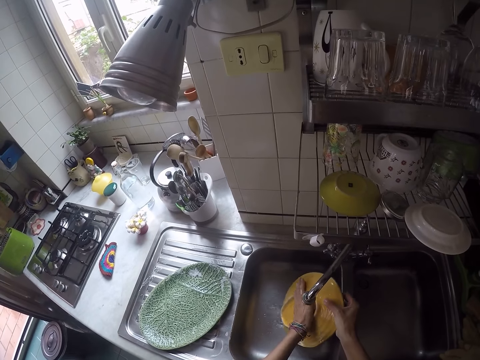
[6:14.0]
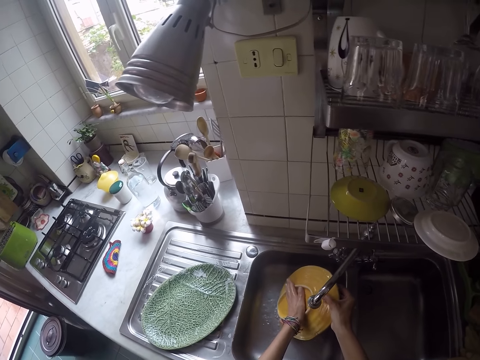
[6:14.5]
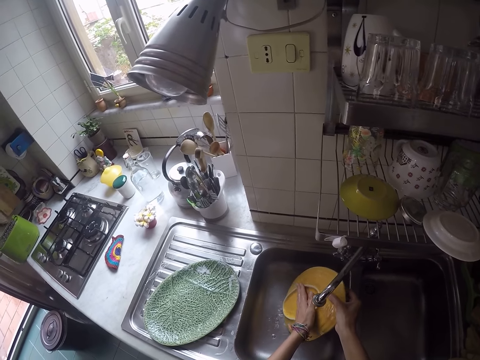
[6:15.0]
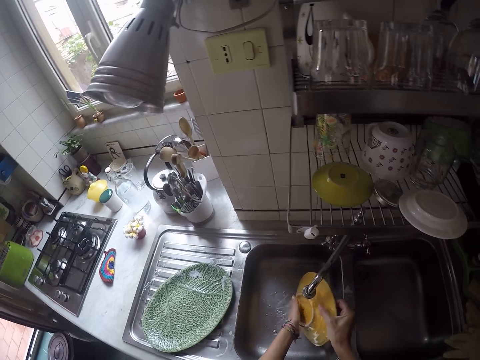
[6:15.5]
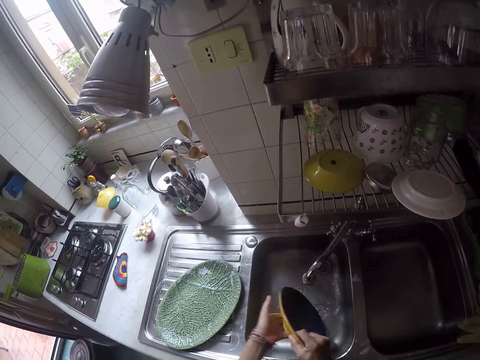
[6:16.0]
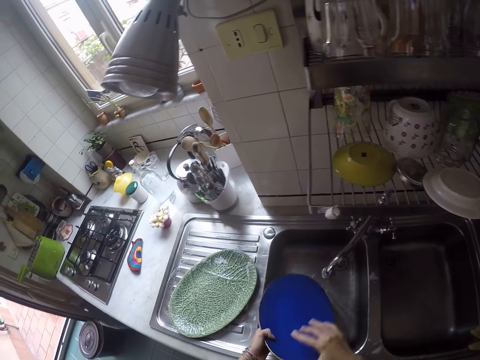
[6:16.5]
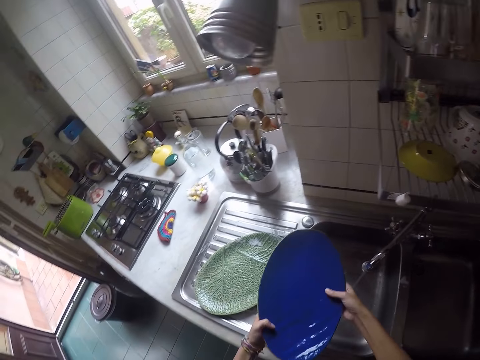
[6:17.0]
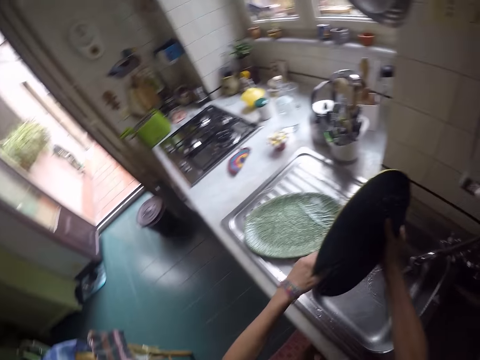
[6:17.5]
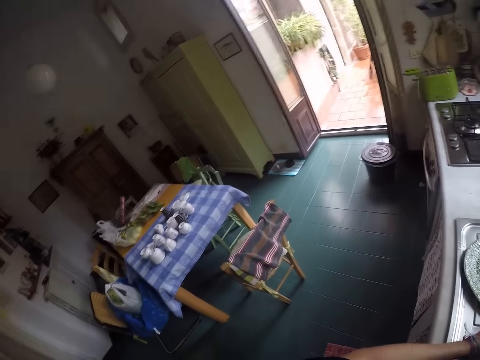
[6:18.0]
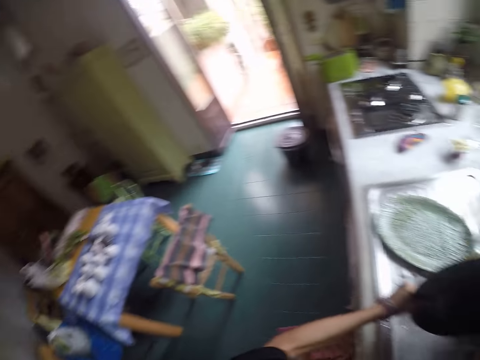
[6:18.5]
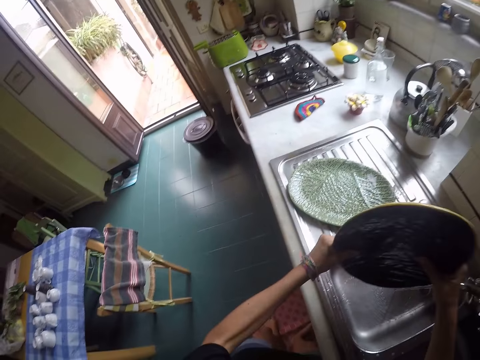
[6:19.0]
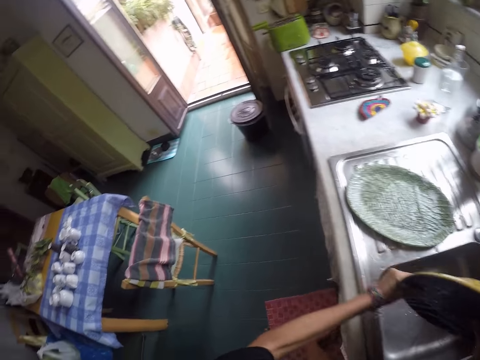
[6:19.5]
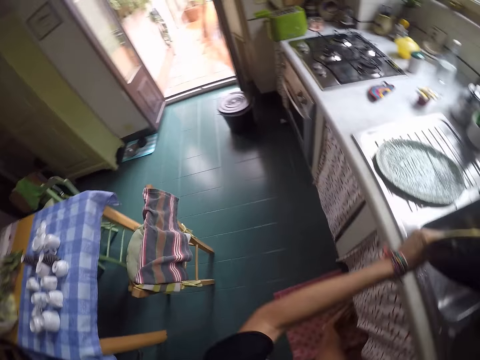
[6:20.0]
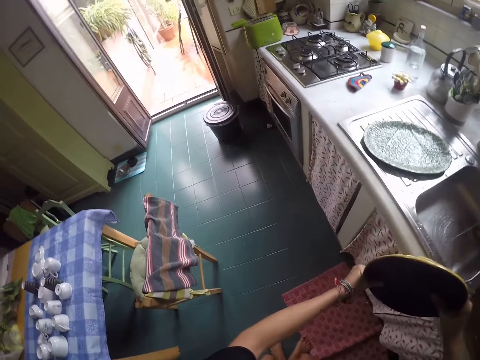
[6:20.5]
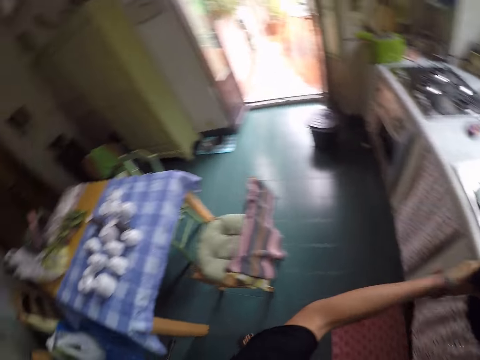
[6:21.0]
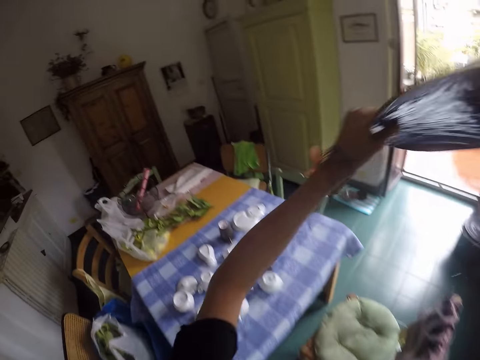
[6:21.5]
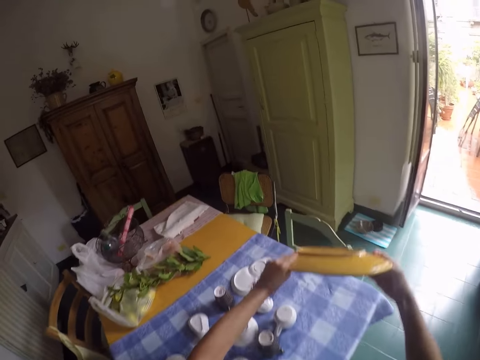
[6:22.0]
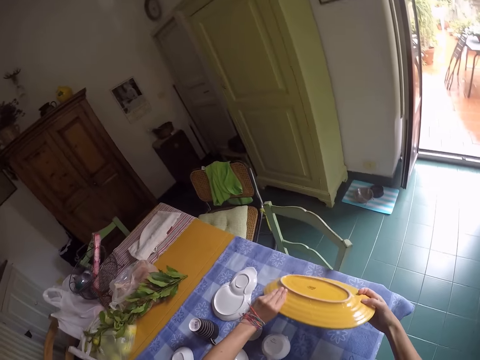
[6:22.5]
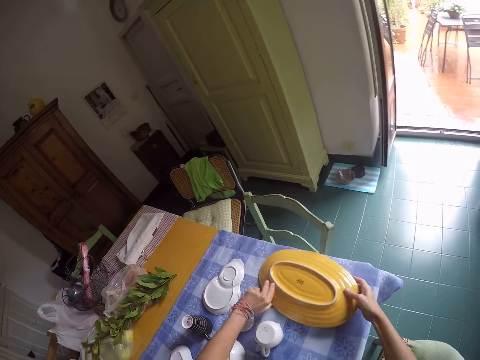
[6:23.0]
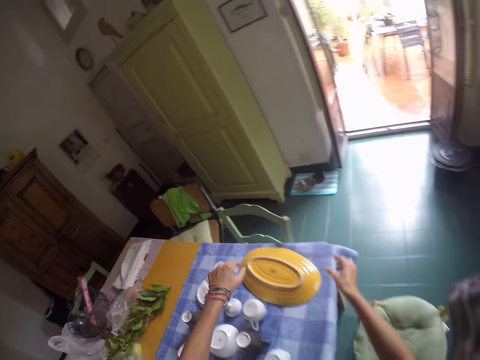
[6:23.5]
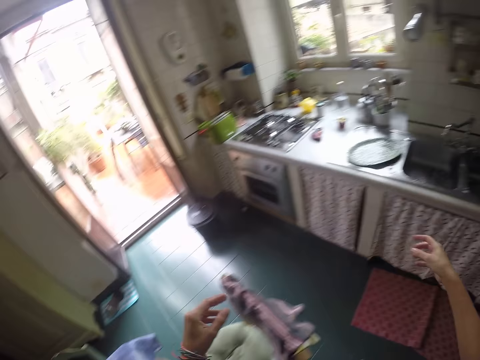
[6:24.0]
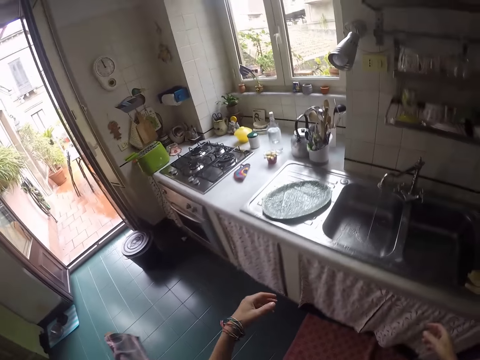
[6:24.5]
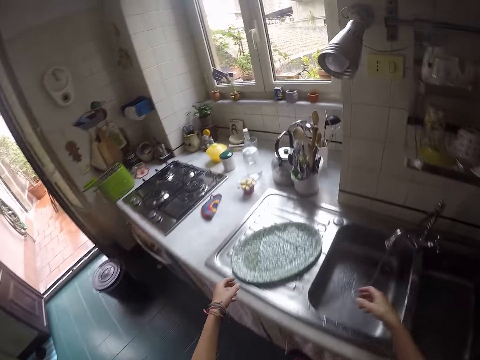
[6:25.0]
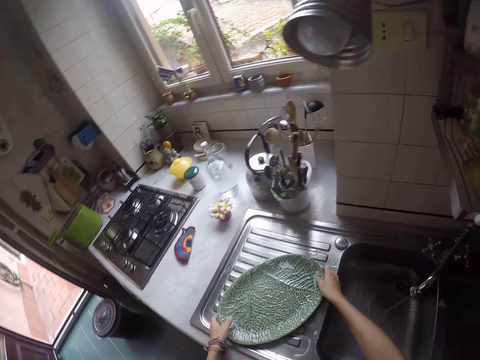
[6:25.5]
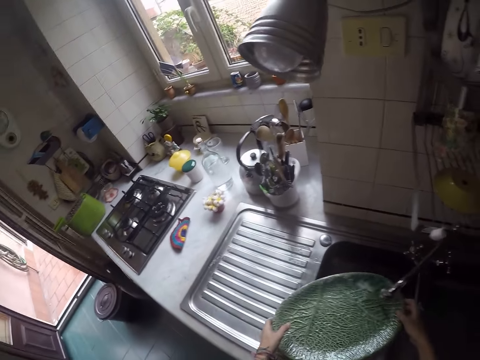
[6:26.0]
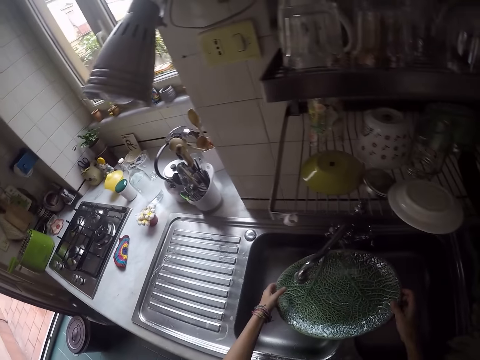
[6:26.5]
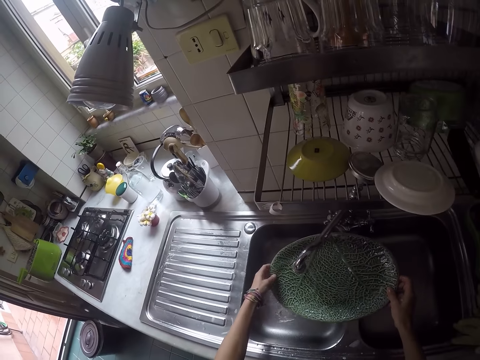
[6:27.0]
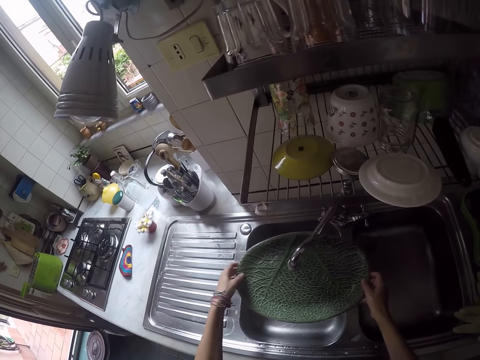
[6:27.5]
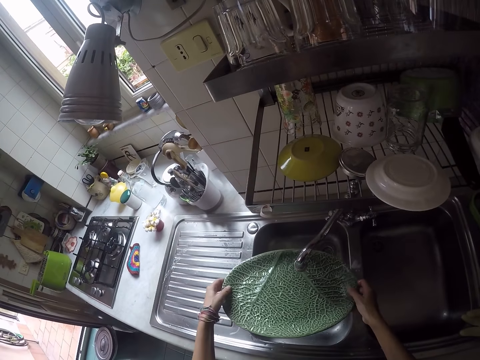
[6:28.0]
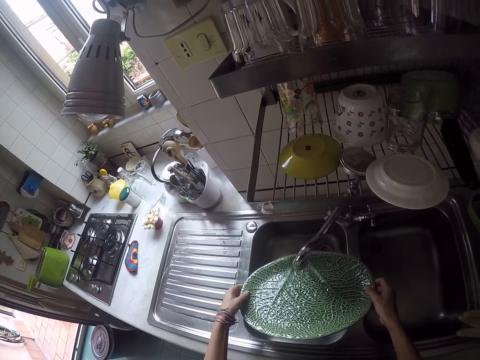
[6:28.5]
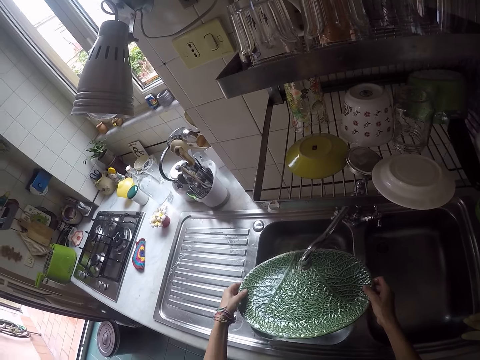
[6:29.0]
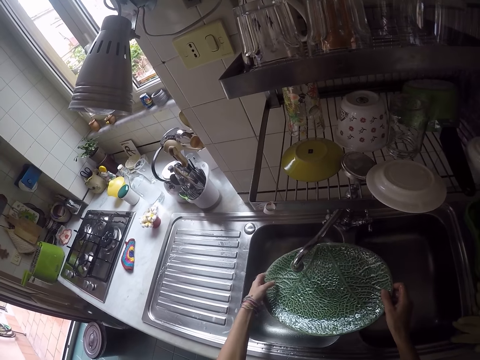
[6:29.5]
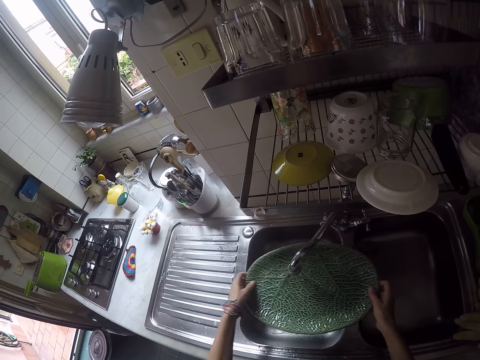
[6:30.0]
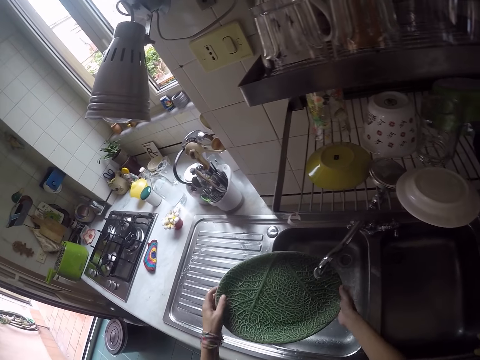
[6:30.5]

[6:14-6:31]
The camera wearer removes excess water from the tray. They turn around. They put the tray on the table. They walk to the sink. They take the other tray. They carry the tray. They rinse the tray.

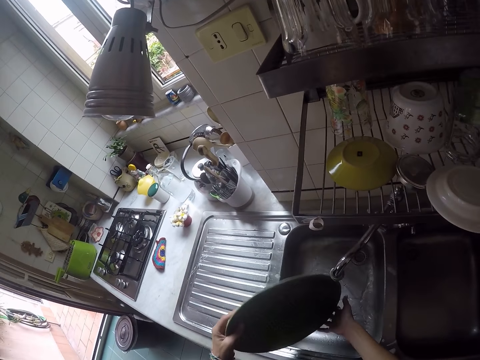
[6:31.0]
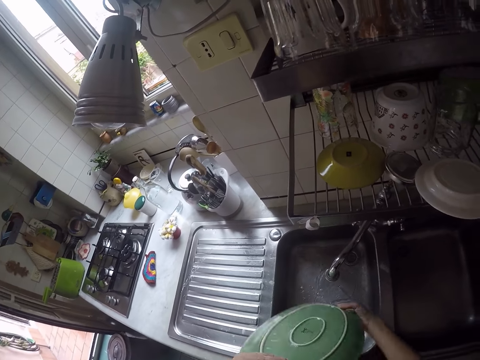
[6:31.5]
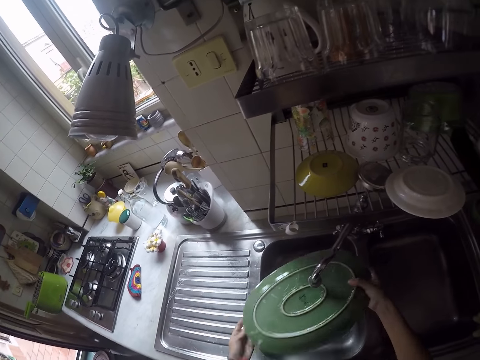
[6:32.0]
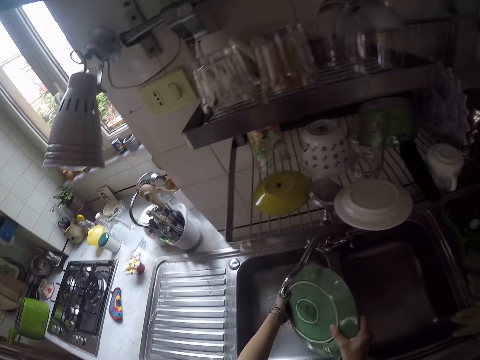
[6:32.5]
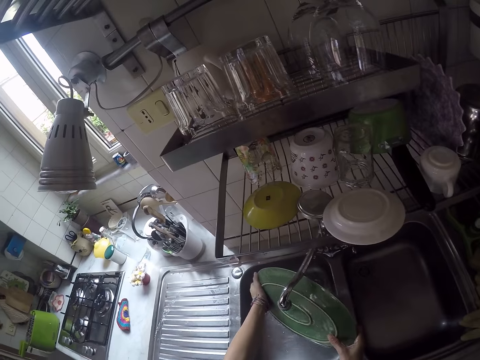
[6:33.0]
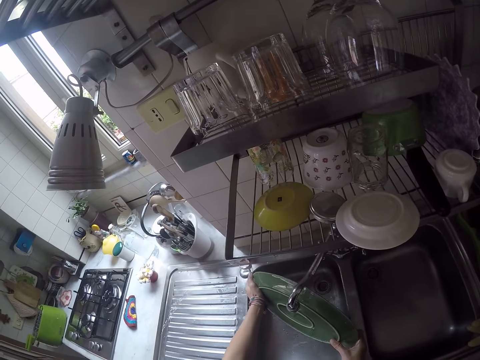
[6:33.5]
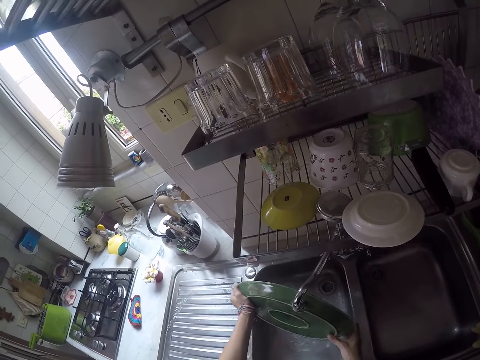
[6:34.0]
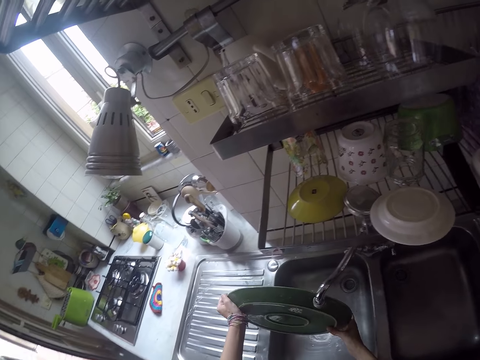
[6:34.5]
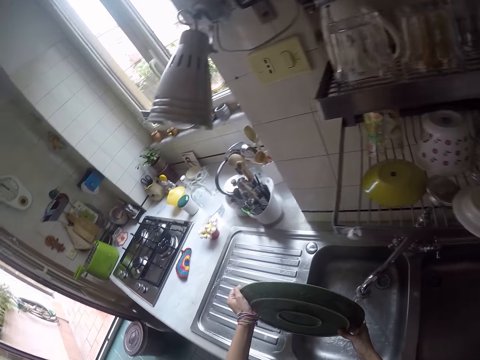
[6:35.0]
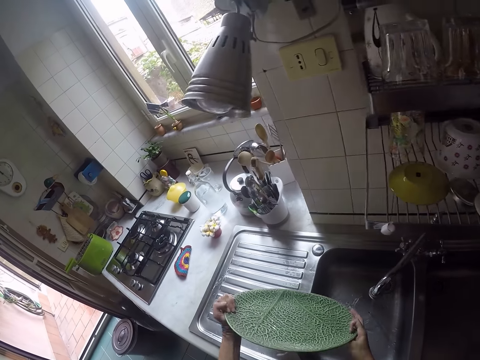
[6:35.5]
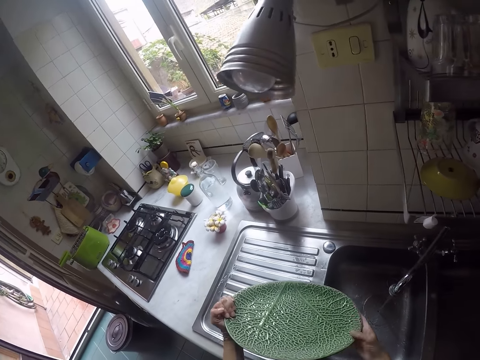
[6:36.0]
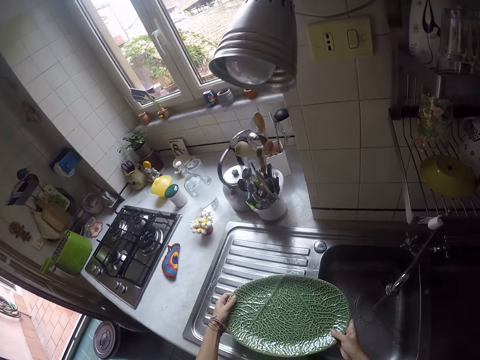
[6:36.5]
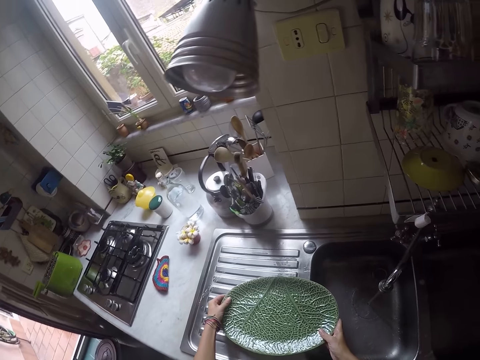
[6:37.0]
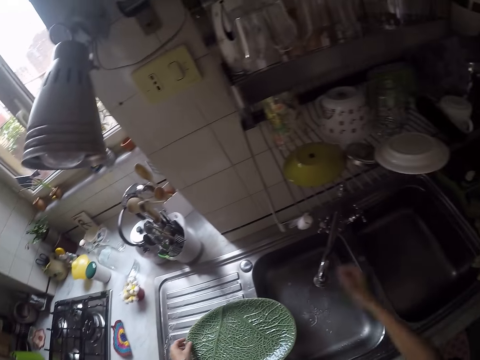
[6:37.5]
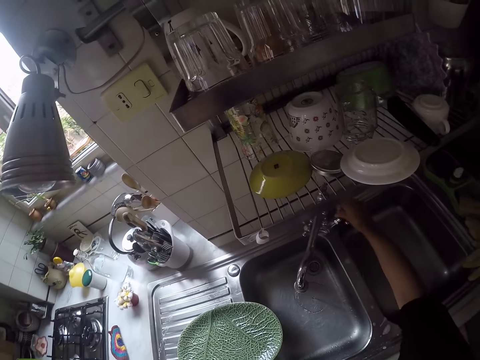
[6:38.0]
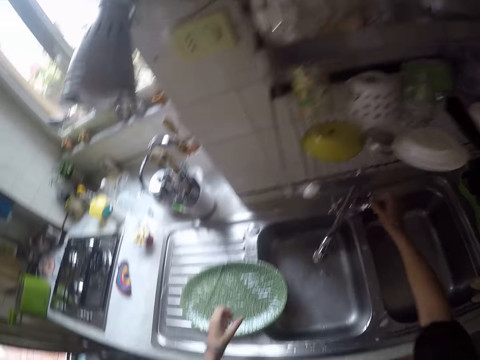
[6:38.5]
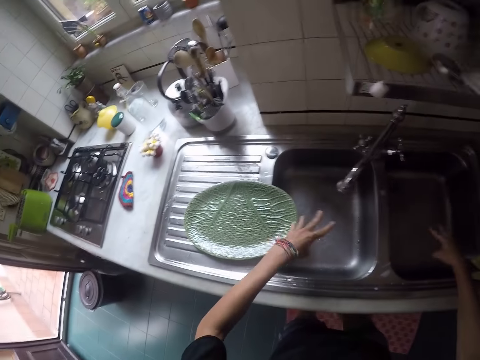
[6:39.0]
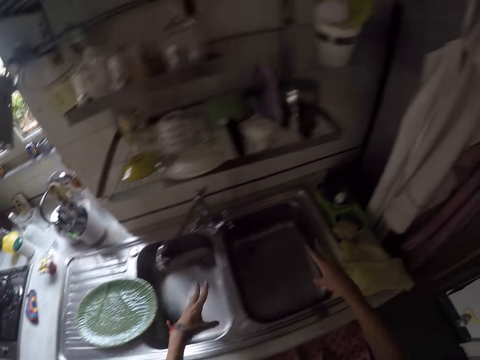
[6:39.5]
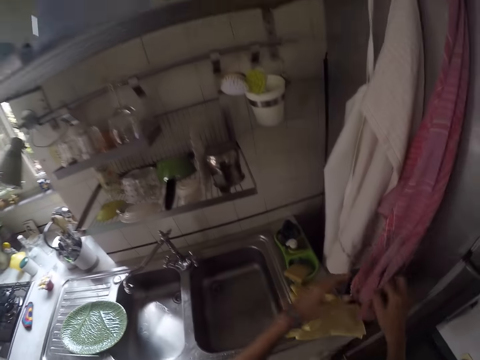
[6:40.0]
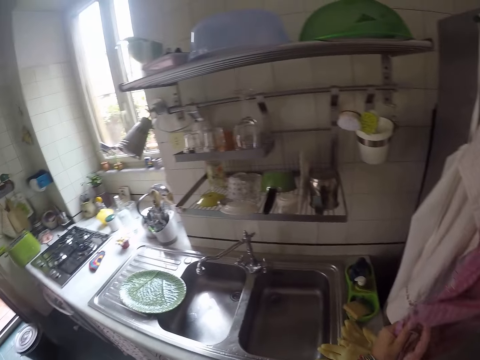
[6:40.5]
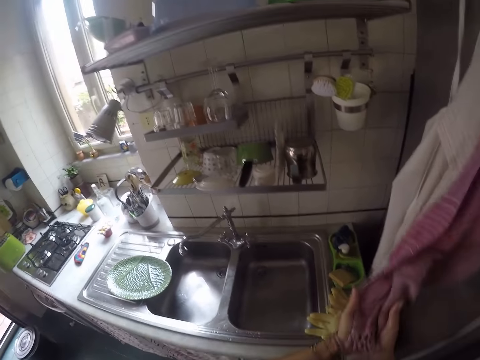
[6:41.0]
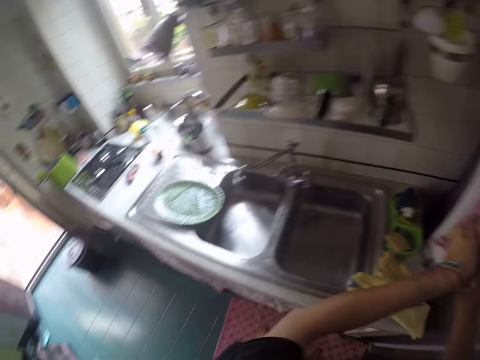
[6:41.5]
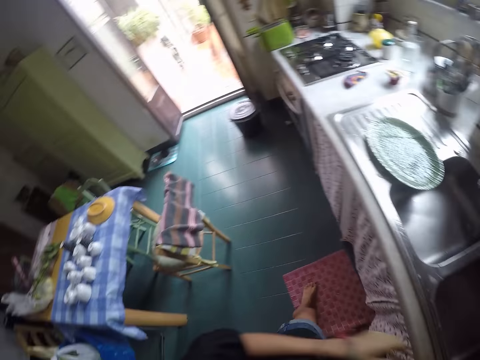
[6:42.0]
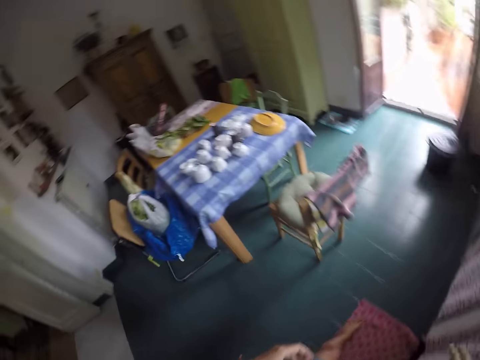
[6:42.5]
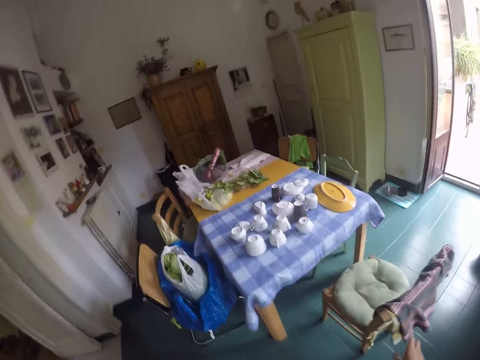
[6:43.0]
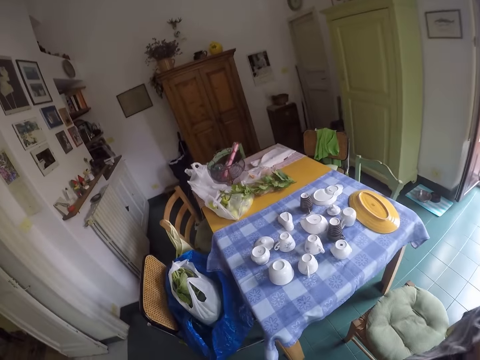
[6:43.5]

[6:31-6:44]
The camera wearer puts the tray on the sink slab. They close the tap. They remove excess water from hands. They wipe hands with a cloth on the wall. They walk around.
